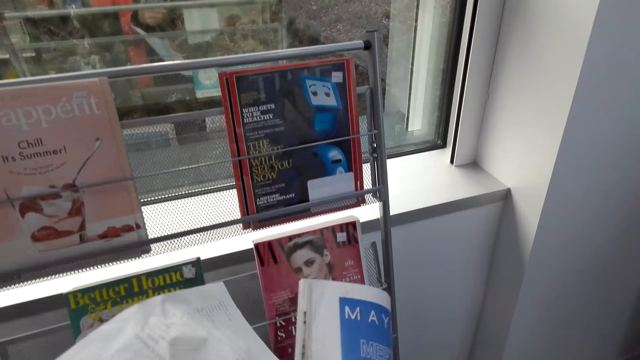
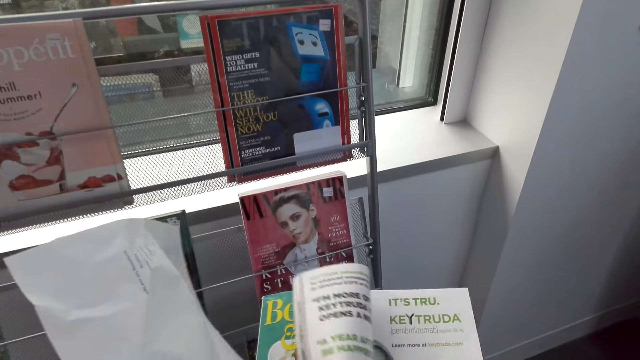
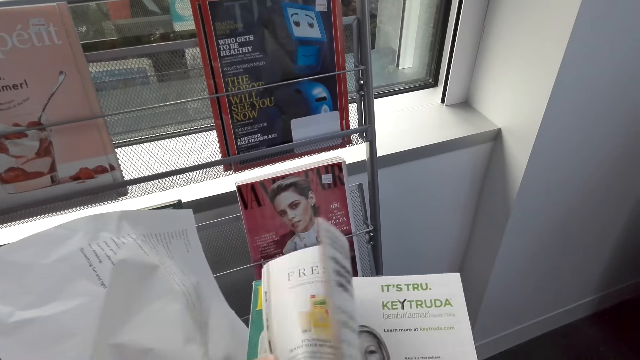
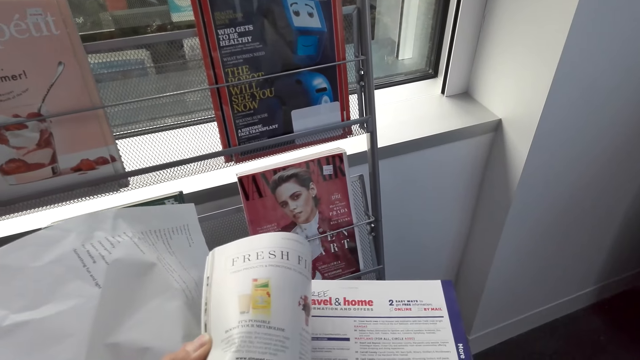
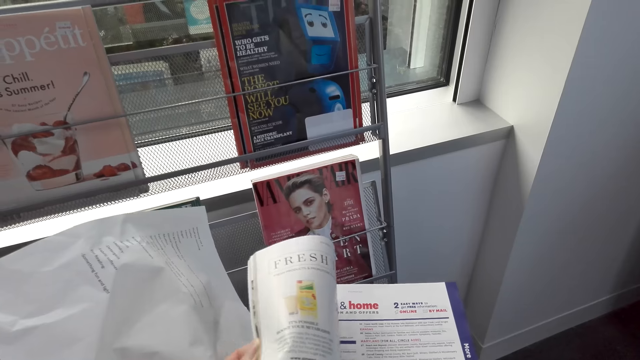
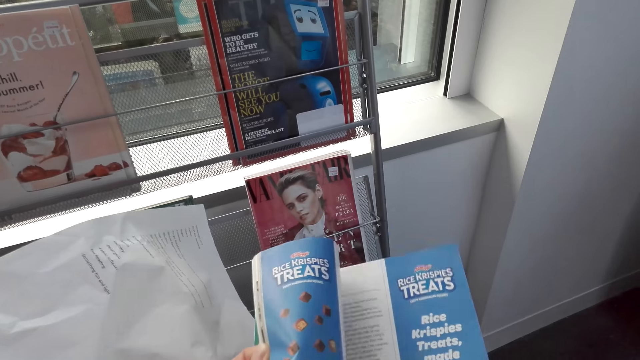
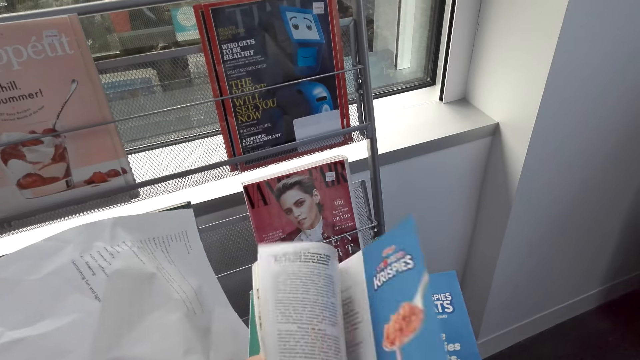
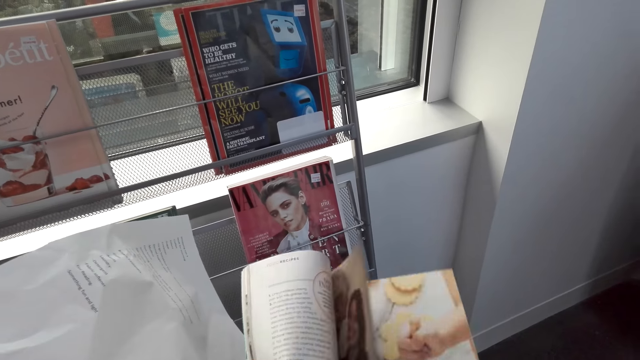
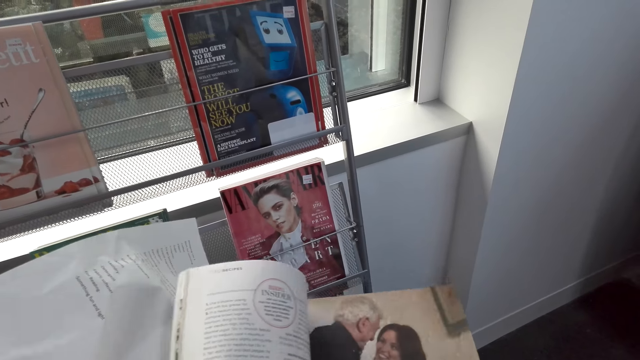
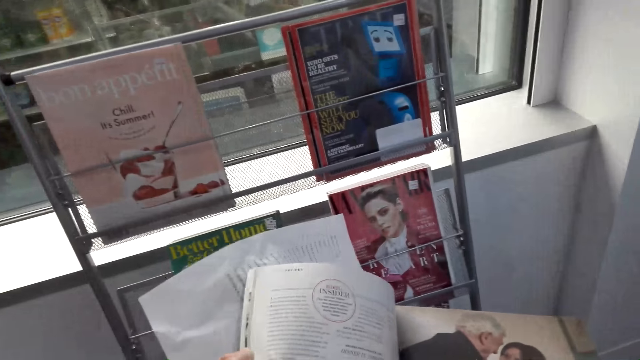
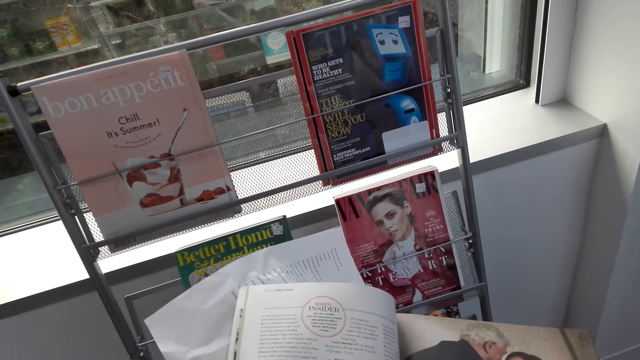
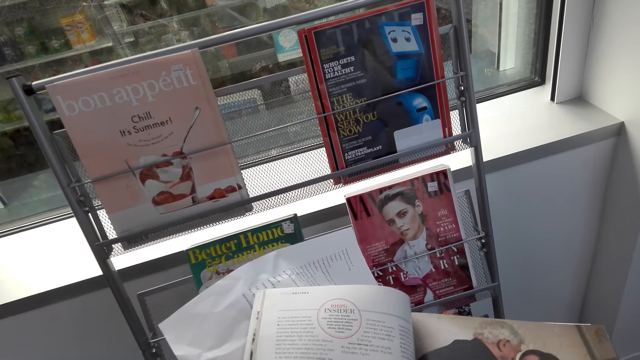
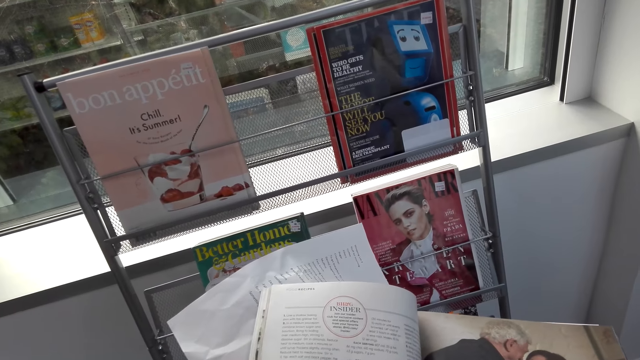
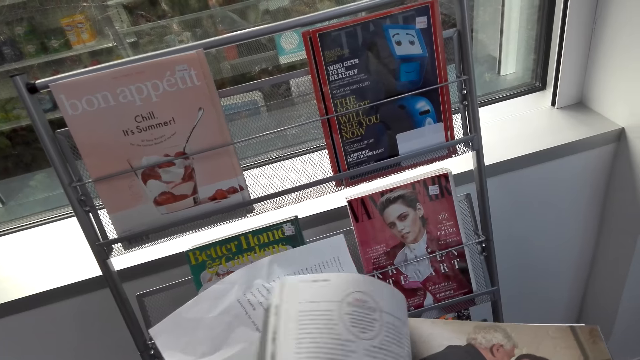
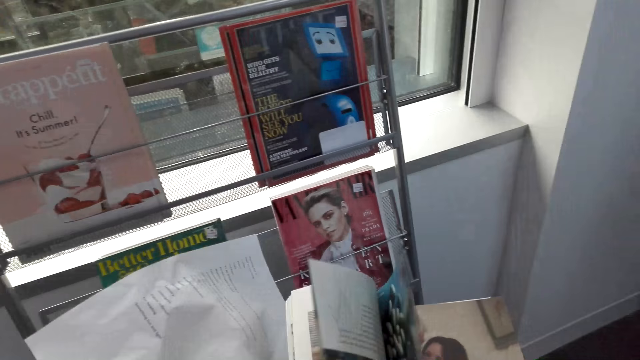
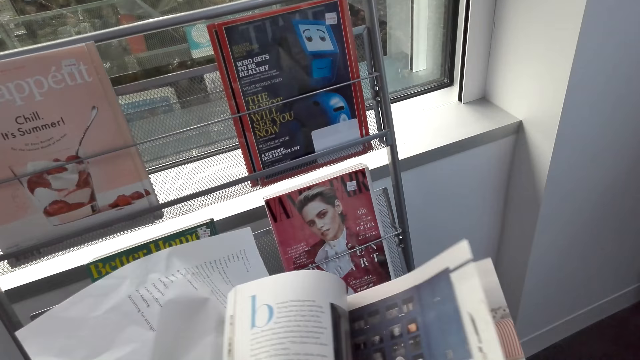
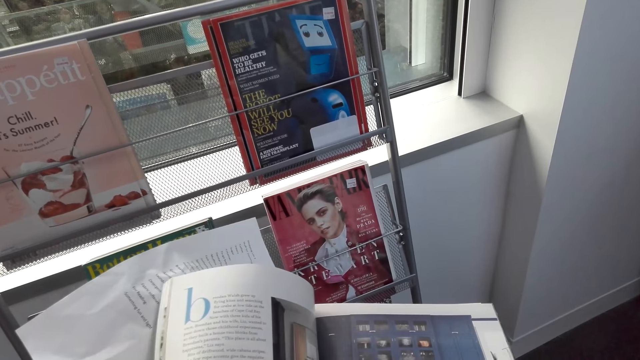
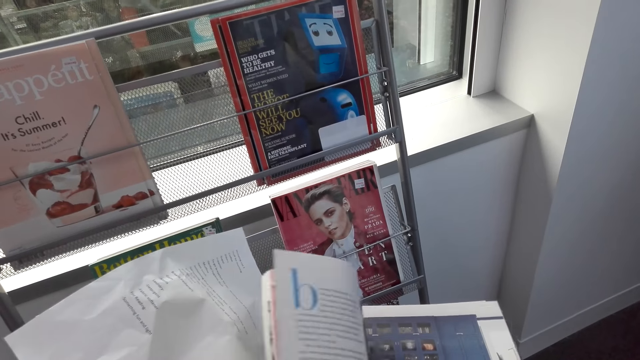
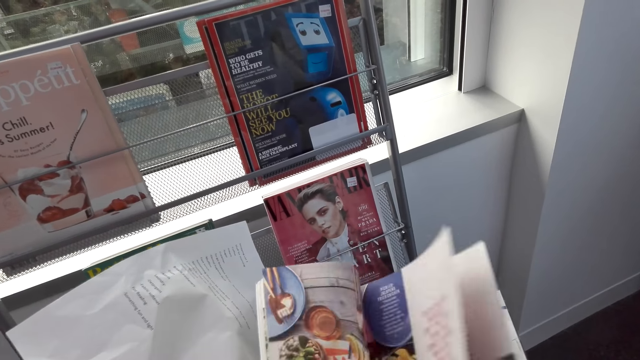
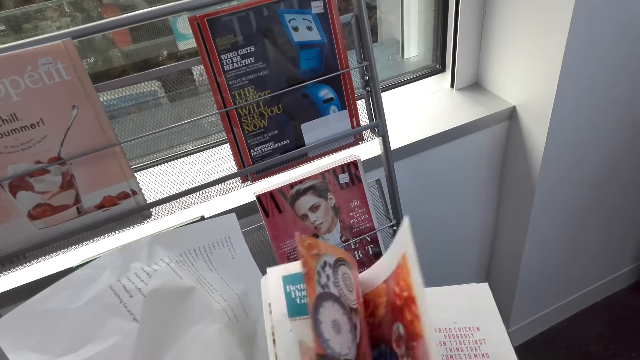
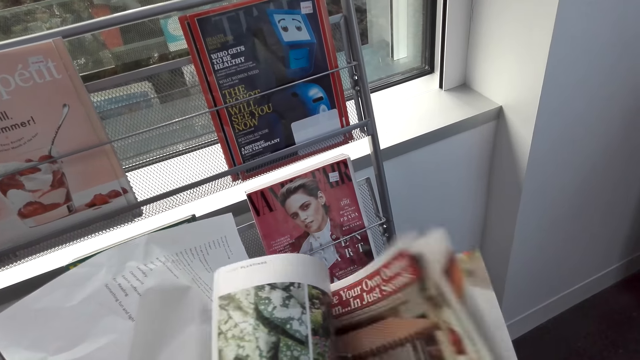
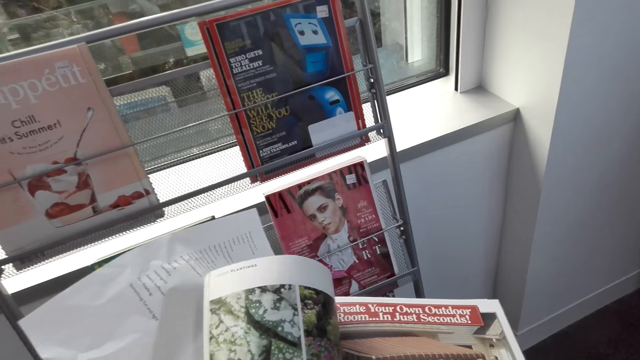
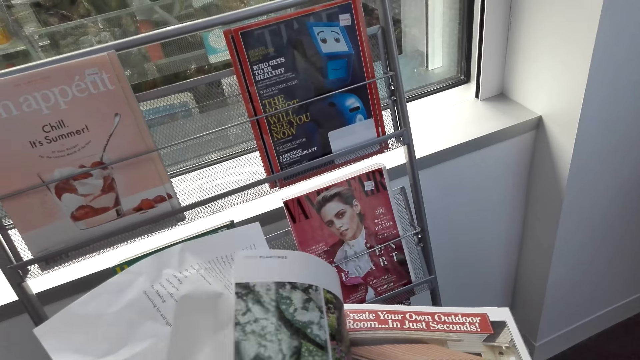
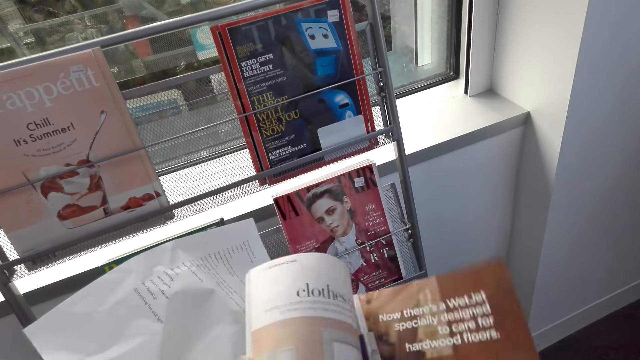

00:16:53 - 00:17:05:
The camera wearer flips the pages of the magazine.

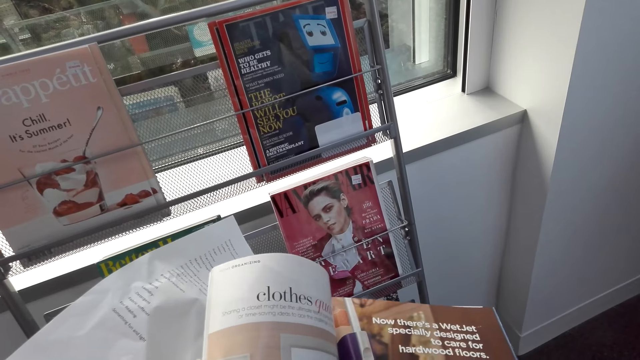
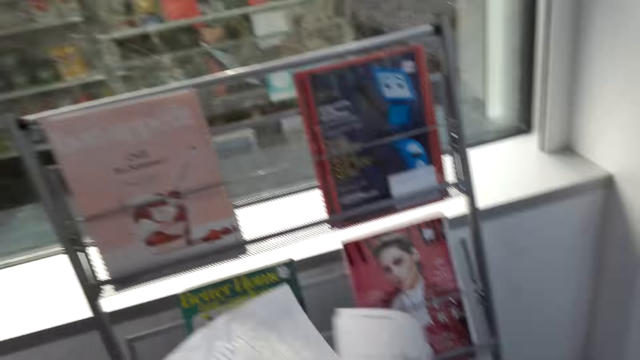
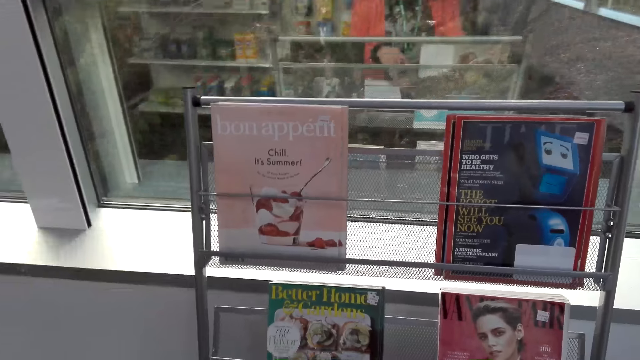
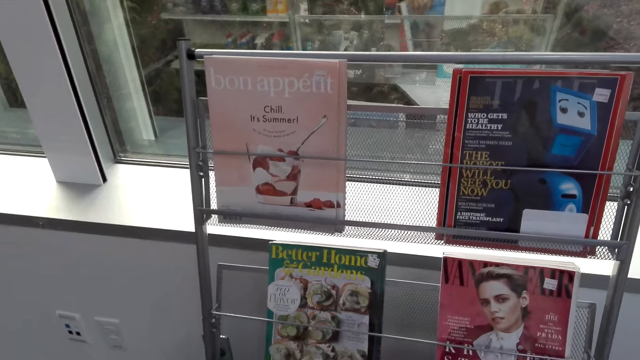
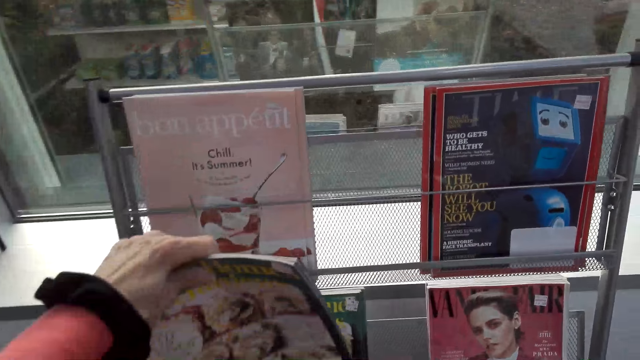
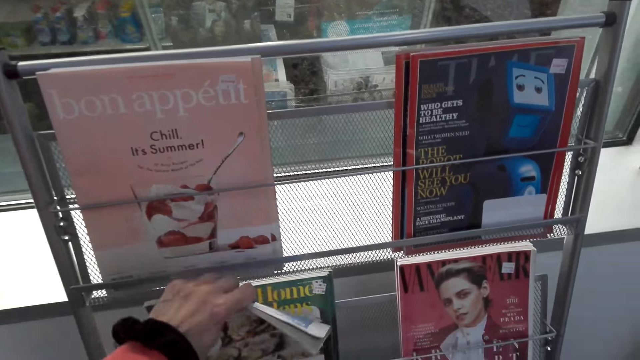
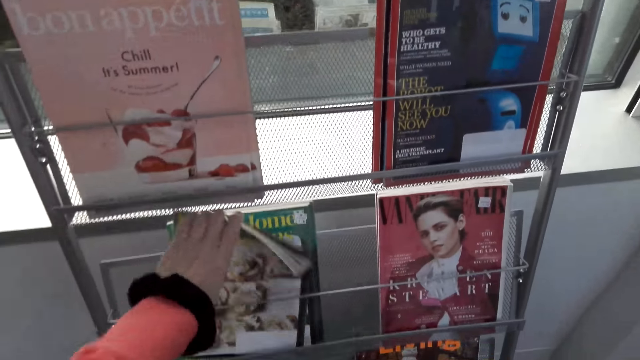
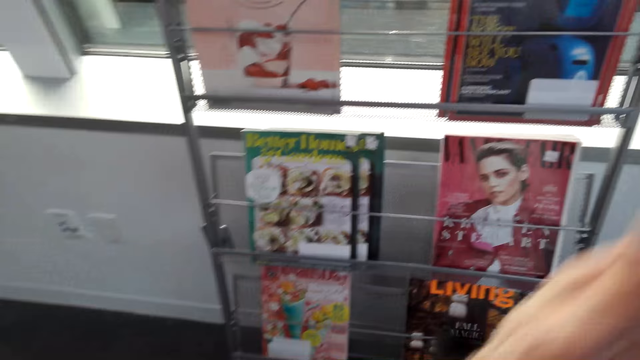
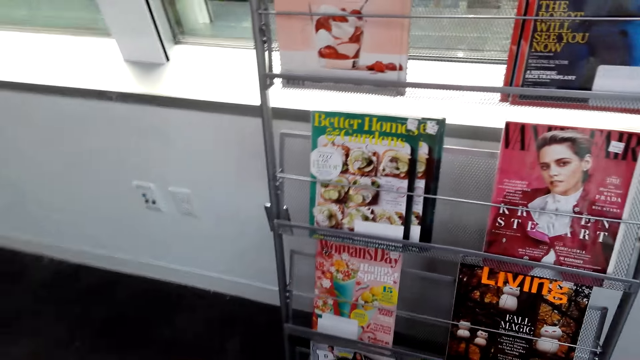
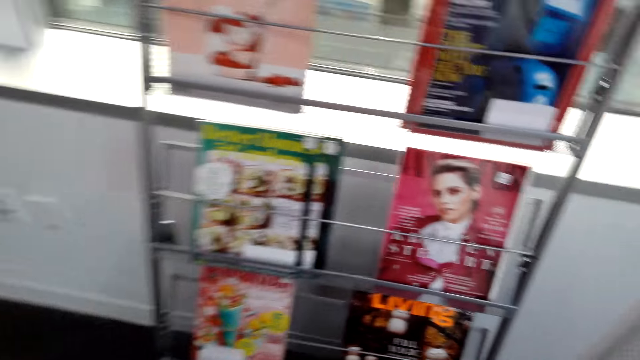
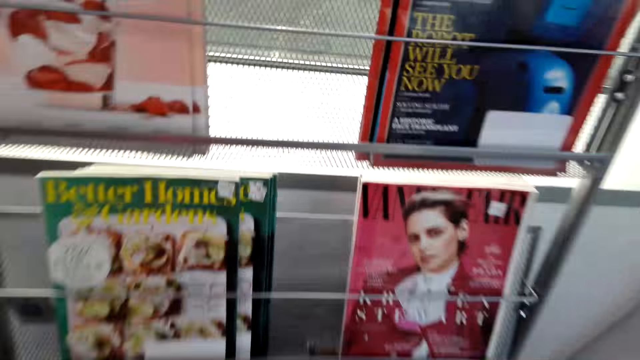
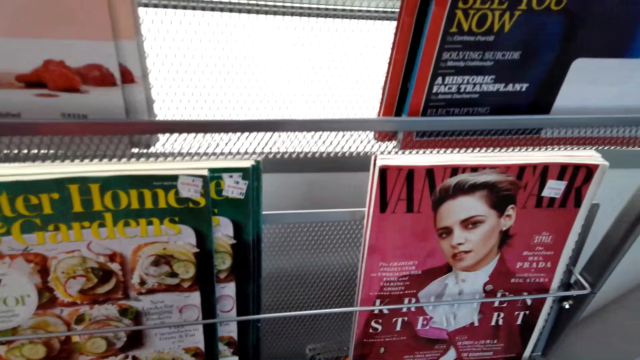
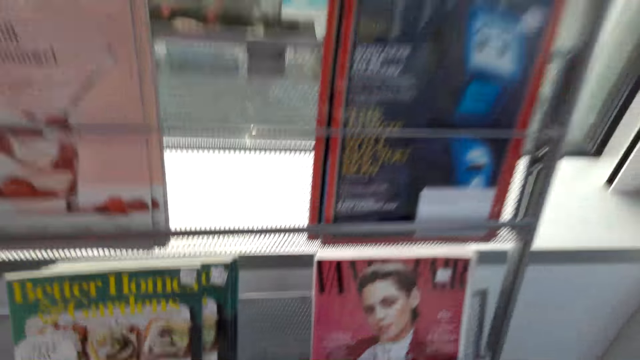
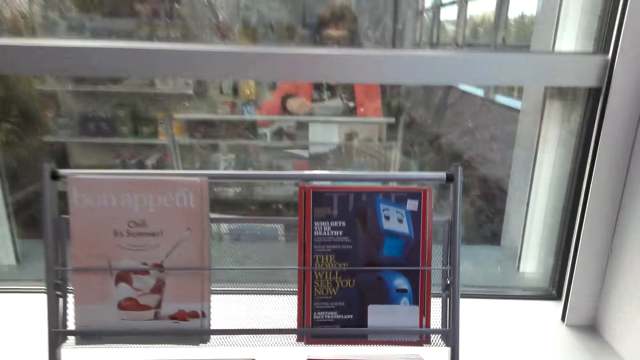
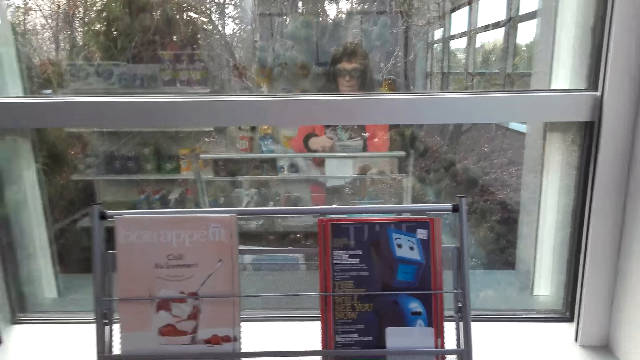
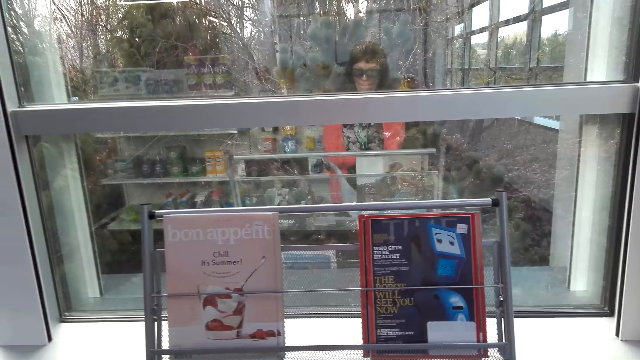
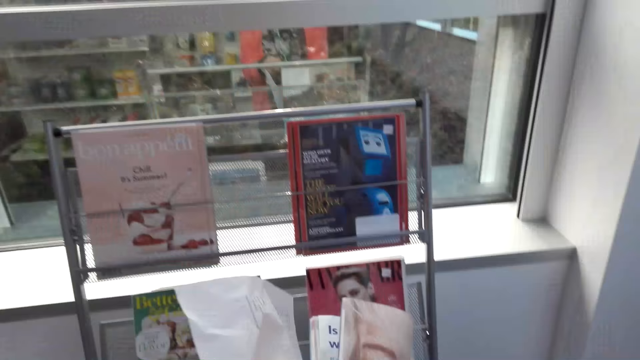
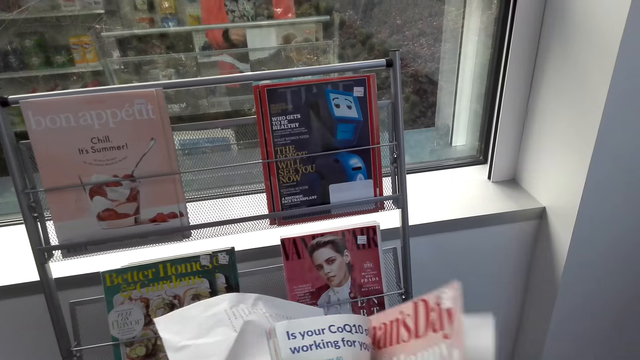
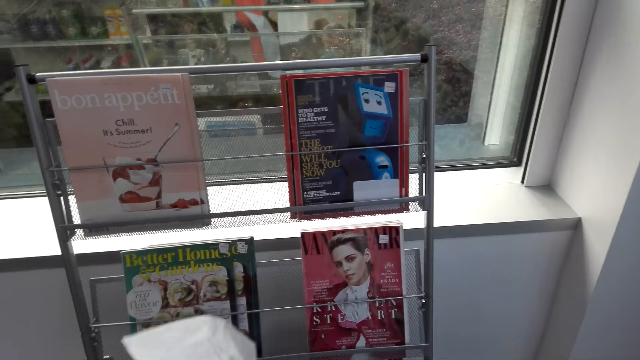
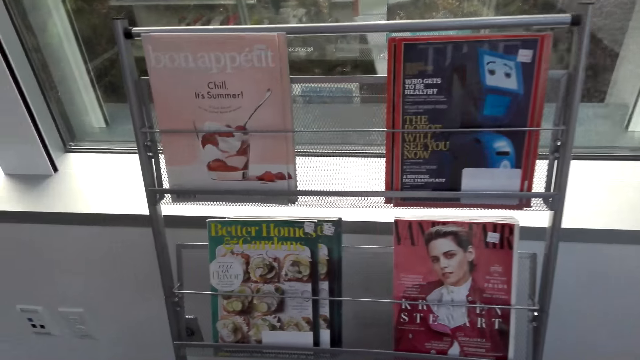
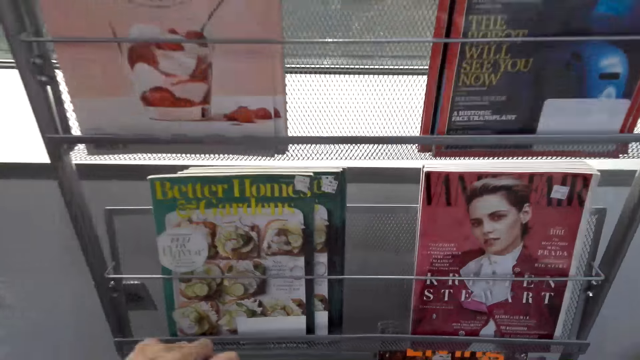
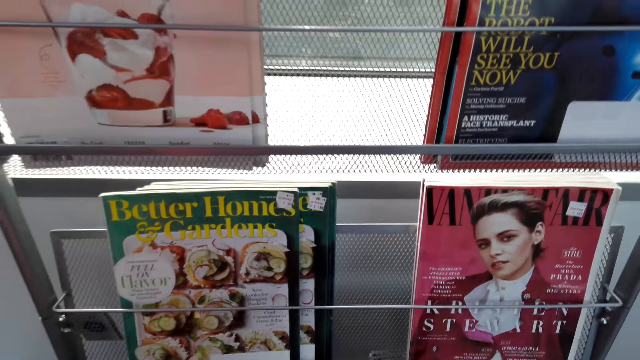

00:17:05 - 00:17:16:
The camera wearer returns the magazine back in the rack. They stare at the magazines in the stand. They flip the pages of the magazine. They stare at the magazines in the stand.
